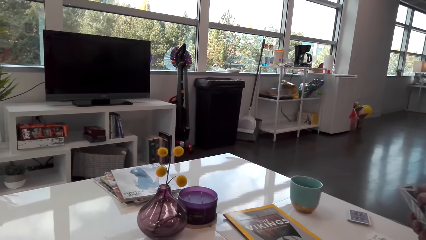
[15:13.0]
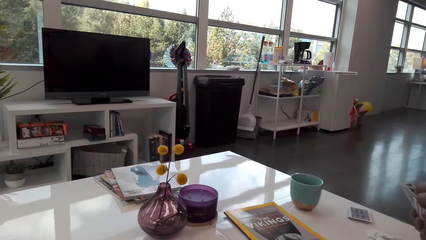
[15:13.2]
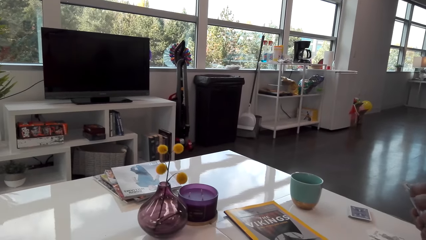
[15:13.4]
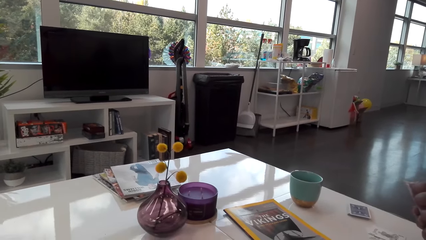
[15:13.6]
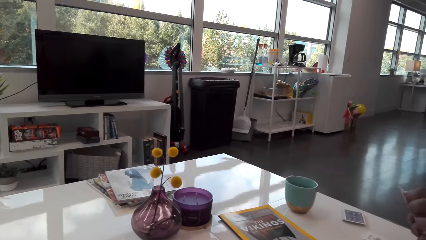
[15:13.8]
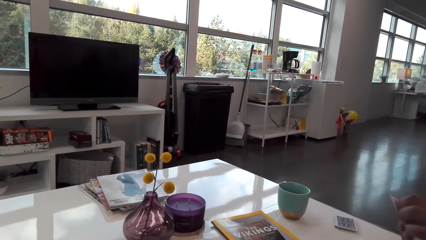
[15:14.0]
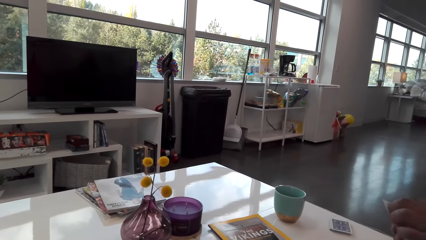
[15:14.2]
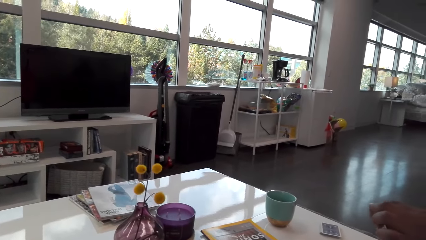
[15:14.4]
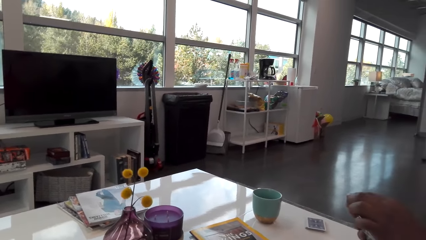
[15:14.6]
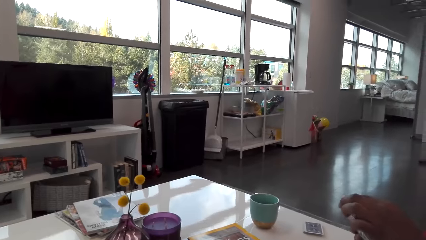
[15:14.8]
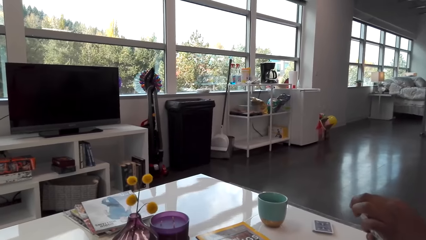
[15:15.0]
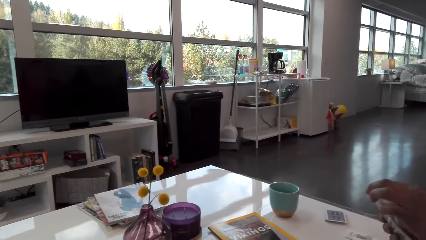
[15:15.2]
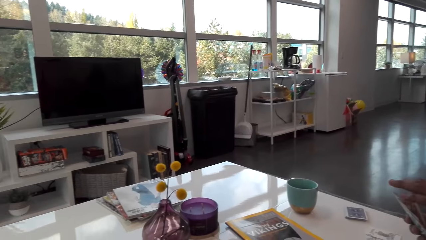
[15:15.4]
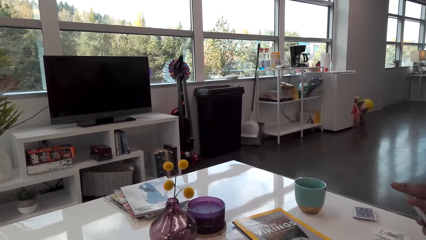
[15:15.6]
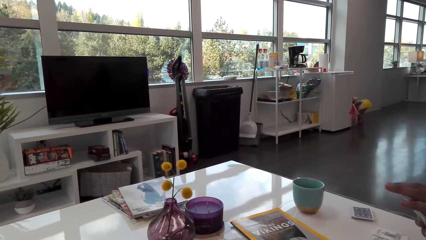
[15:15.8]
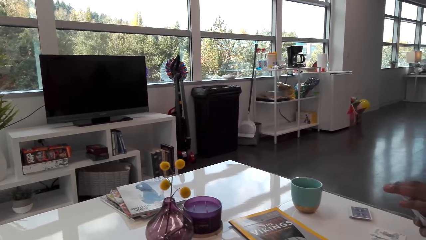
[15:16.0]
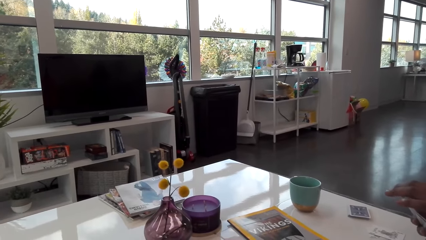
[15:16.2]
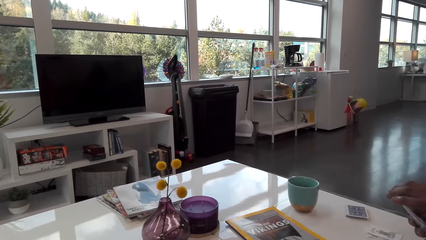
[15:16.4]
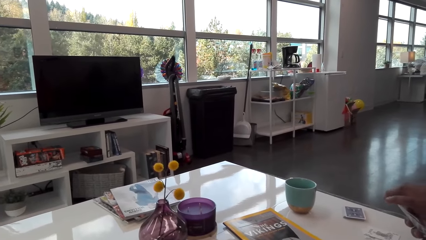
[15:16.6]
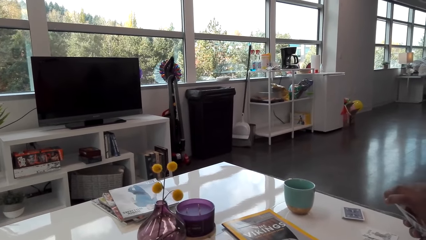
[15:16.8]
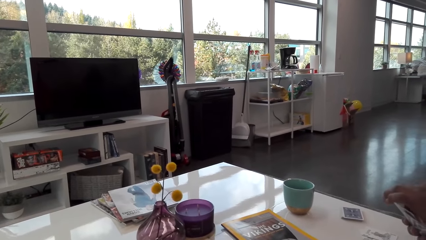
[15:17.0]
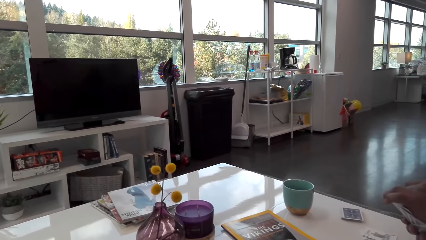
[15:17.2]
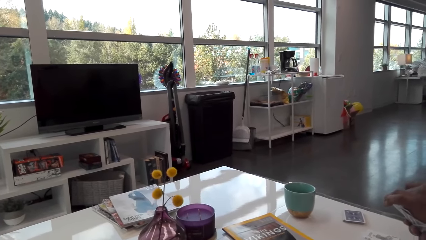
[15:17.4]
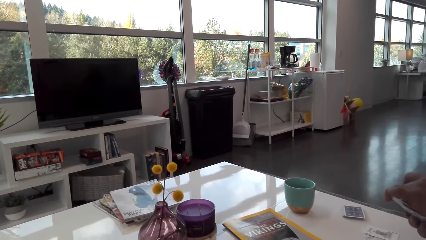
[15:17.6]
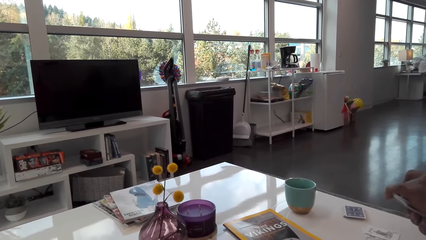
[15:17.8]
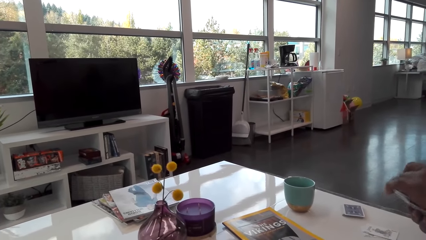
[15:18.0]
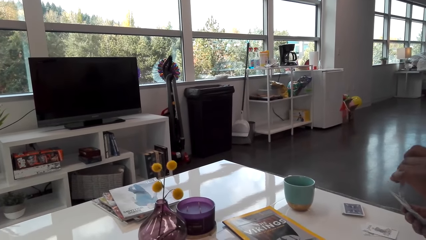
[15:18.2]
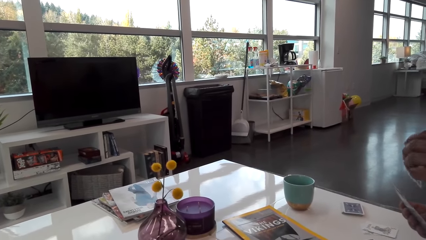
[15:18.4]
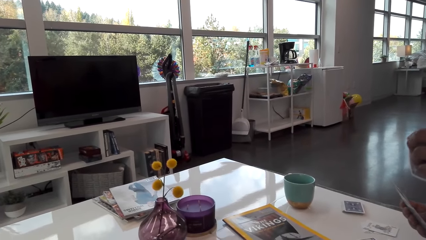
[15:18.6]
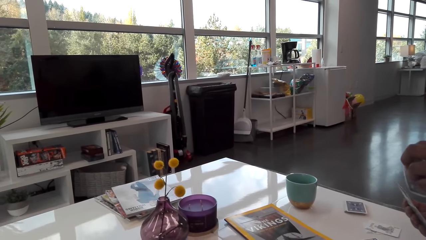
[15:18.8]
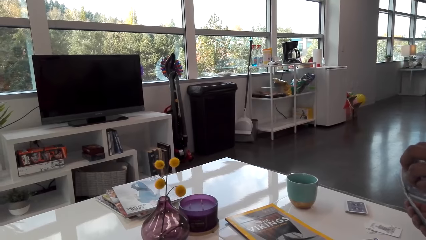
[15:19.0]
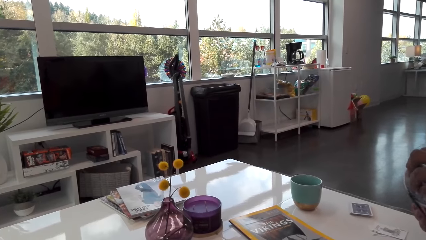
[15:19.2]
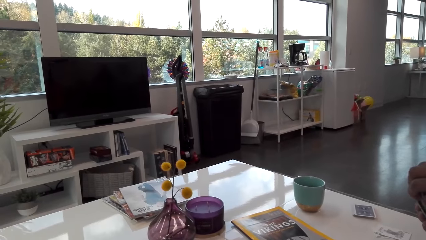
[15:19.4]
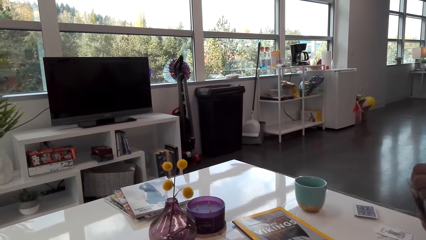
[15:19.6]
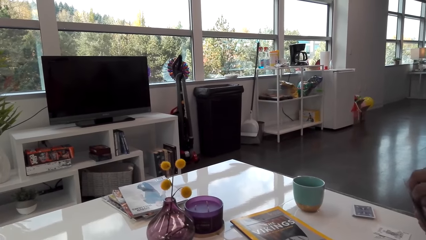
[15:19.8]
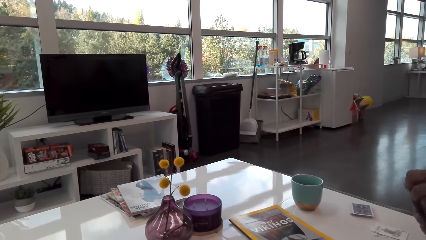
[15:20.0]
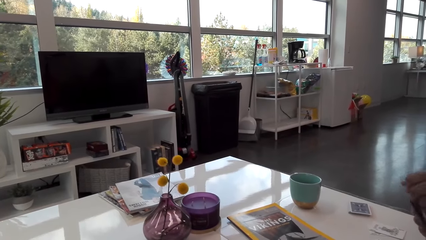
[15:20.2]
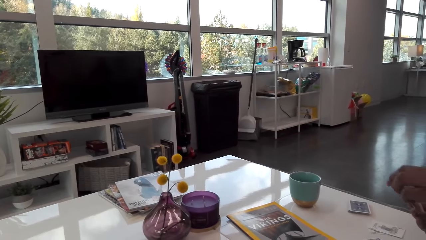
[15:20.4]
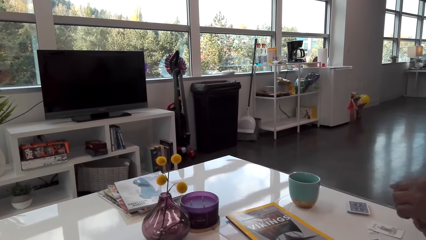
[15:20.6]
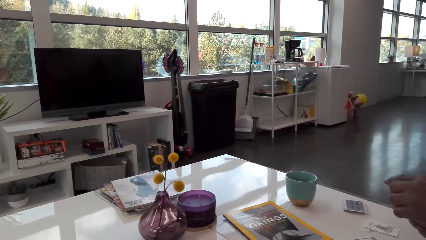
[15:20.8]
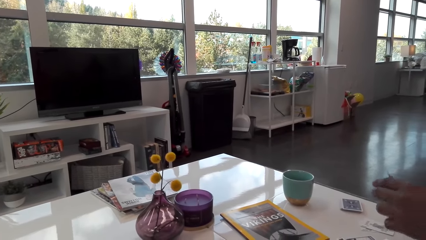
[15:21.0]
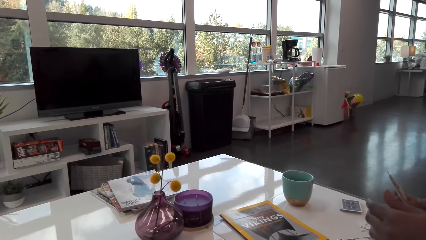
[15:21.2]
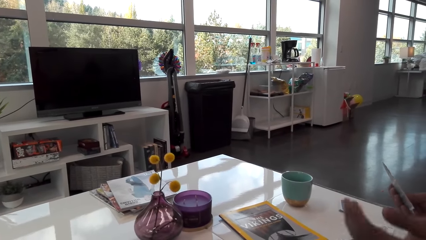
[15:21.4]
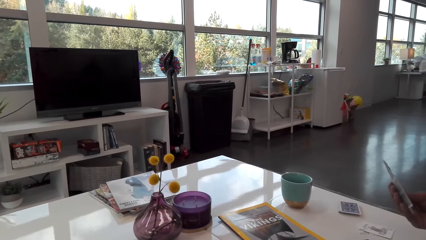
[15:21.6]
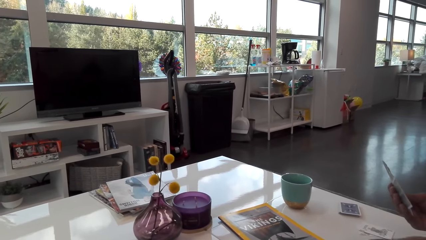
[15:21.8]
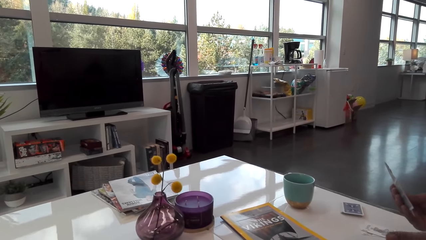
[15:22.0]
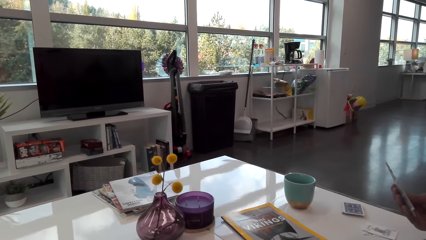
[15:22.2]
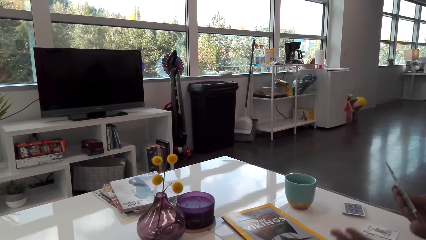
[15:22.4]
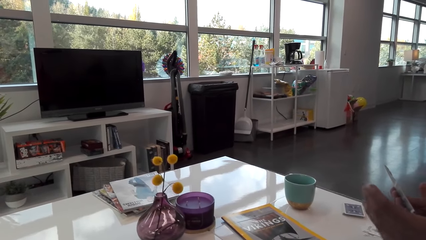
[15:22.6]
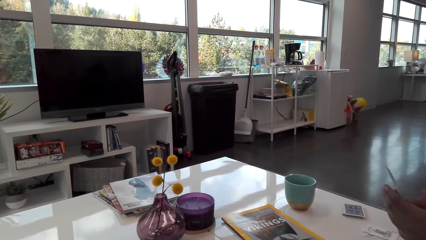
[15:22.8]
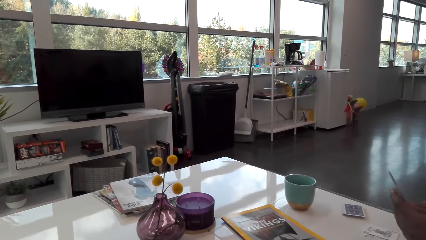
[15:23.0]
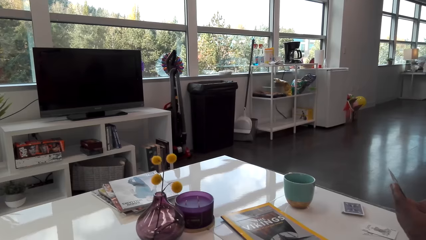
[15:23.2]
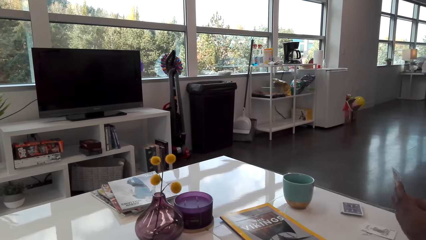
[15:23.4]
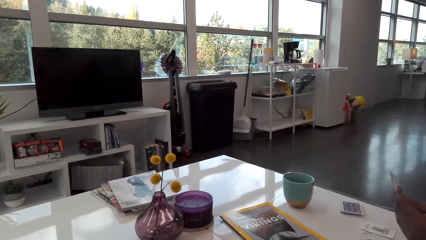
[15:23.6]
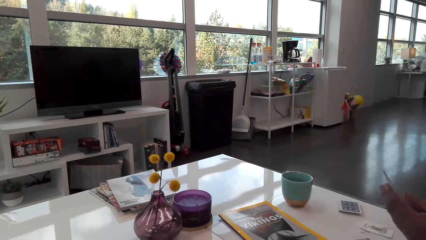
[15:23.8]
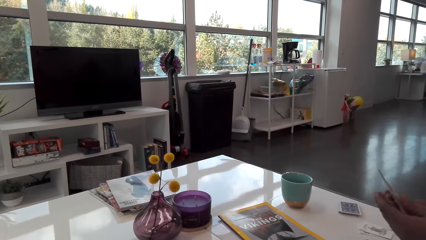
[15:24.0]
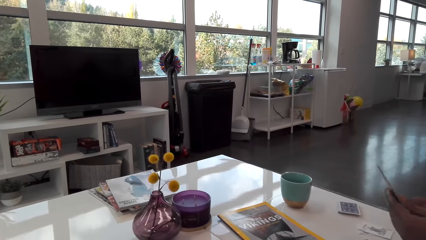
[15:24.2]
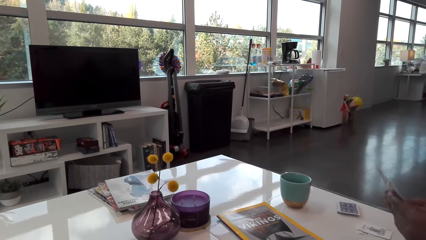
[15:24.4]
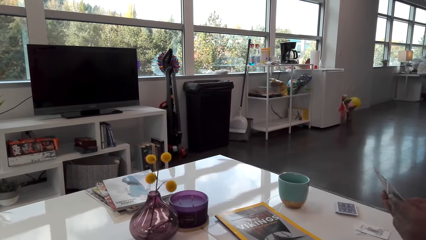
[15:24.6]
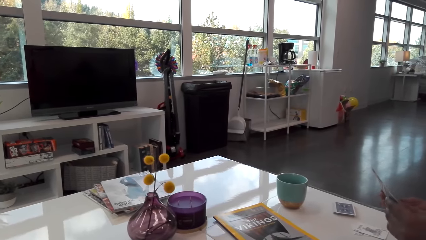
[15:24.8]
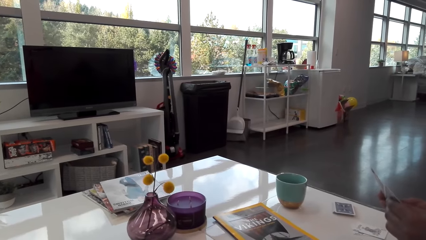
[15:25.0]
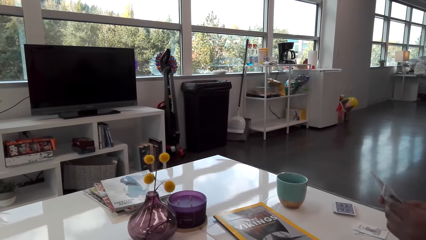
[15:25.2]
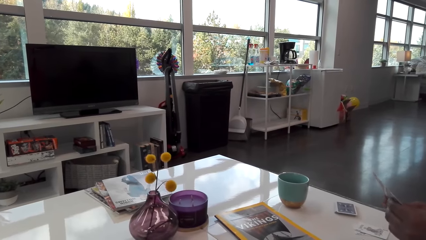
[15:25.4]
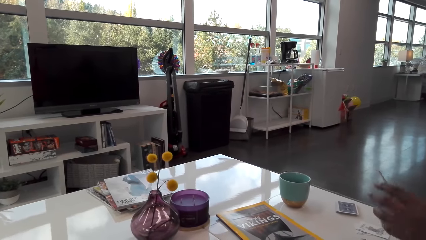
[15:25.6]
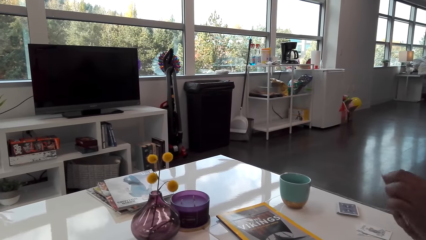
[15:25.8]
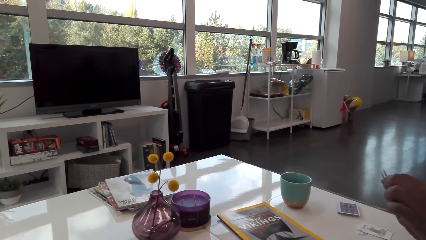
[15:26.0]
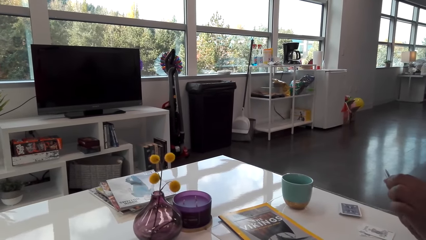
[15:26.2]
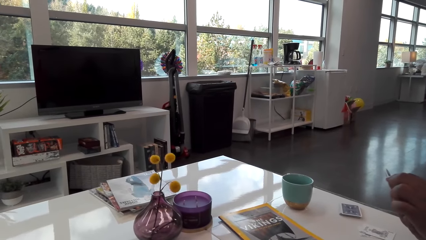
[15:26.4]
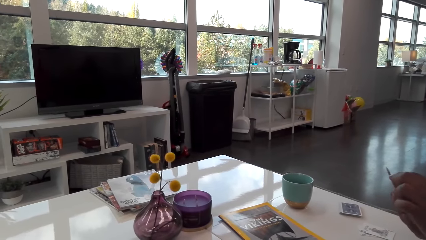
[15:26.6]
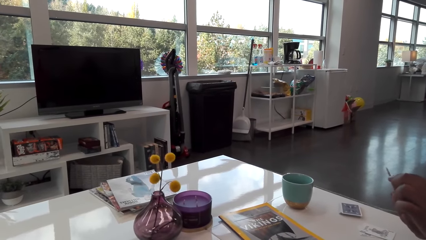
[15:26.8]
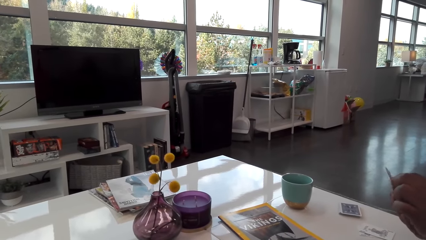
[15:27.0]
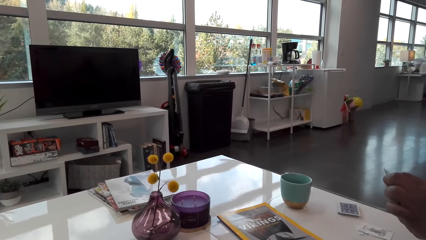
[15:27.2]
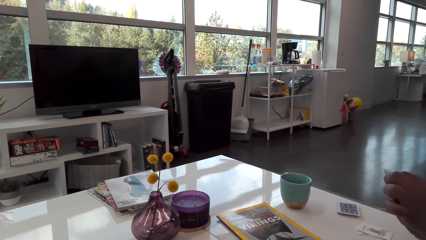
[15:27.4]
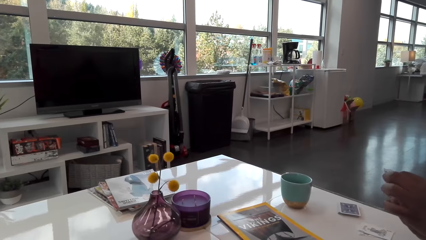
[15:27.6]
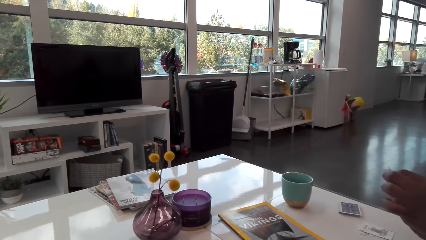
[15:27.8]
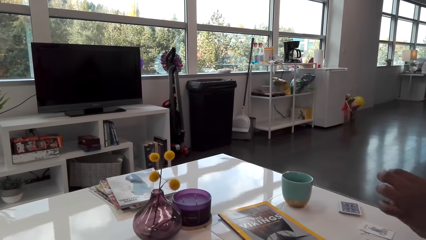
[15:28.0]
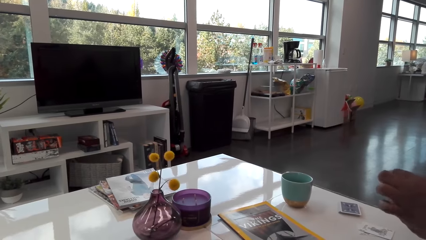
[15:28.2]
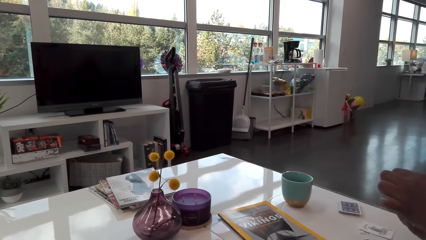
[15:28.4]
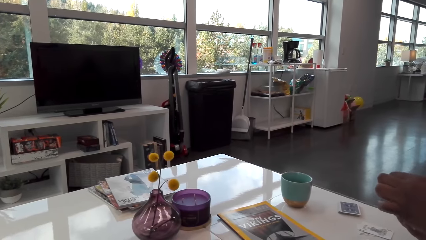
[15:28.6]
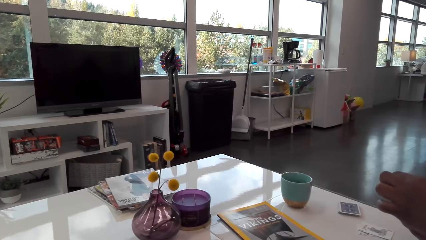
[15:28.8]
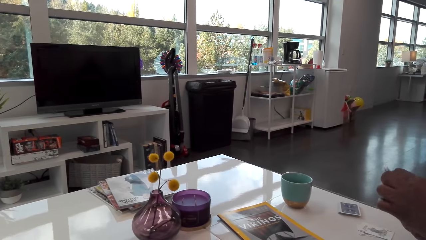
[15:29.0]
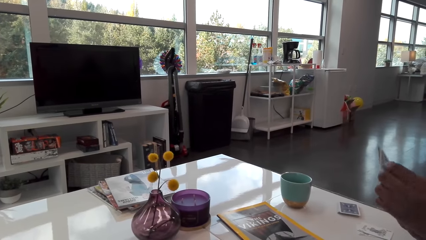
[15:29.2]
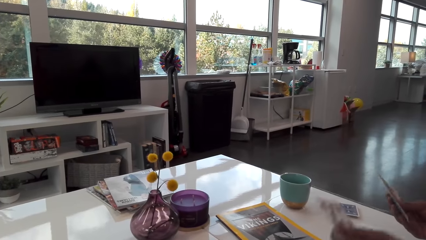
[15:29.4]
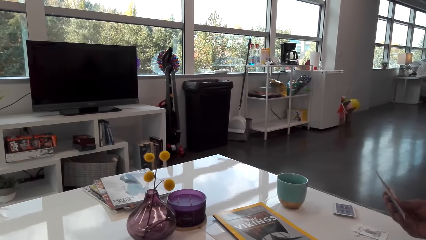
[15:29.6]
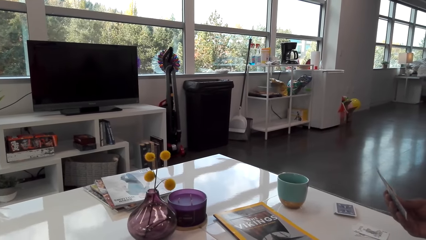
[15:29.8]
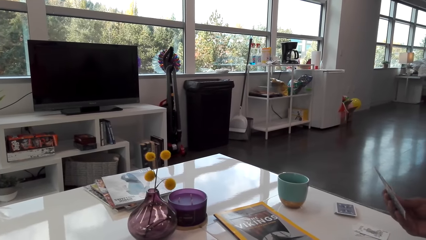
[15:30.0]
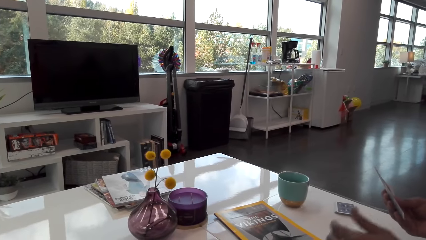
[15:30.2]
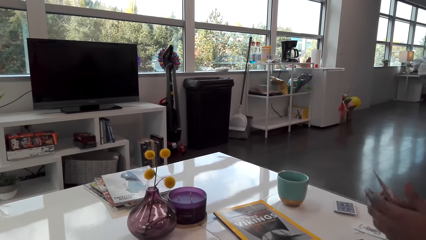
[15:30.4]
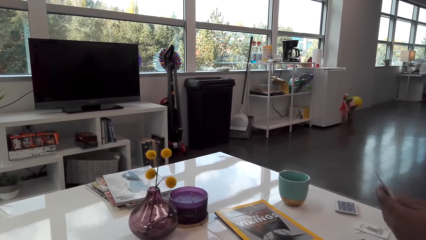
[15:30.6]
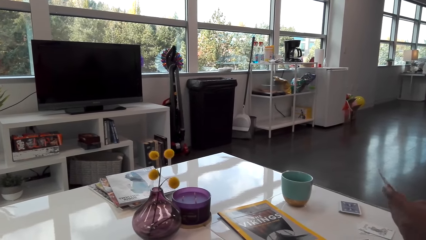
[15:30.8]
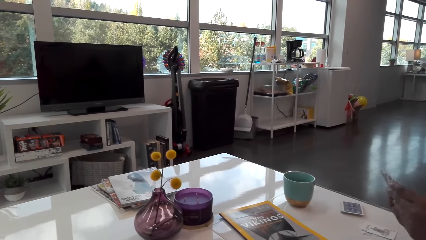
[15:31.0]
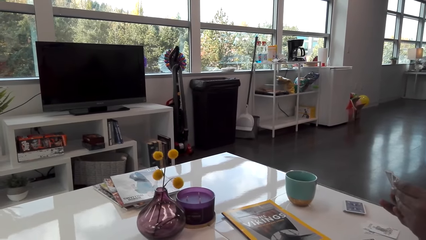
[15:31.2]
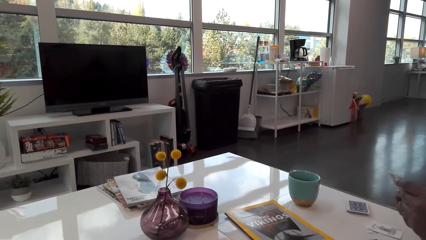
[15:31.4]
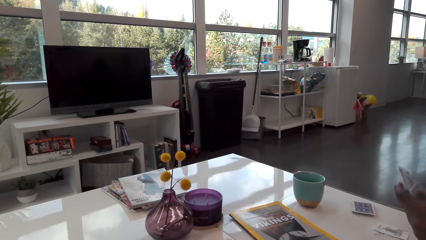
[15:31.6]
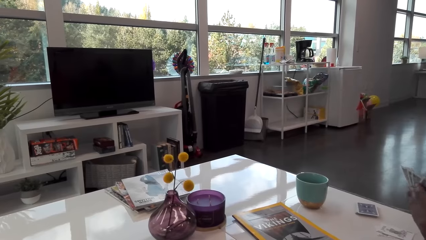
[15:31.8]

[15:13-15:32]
A man talks. The man takes a card and puts back the card. The man moves his hand and talks. The man plays cards with the camera wearer.
